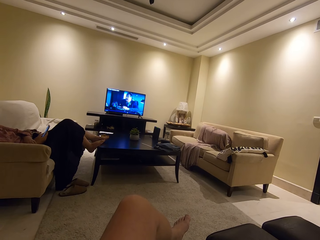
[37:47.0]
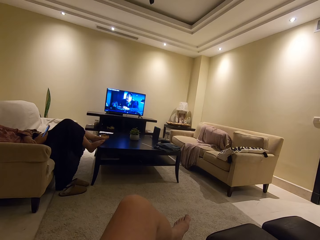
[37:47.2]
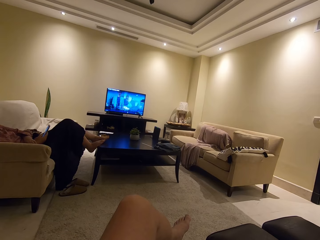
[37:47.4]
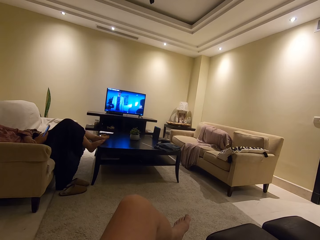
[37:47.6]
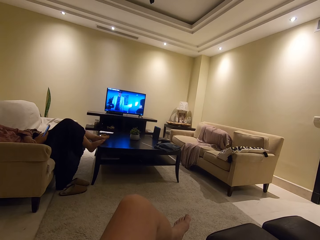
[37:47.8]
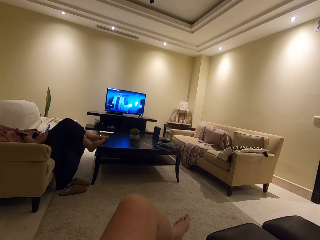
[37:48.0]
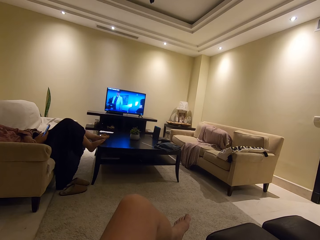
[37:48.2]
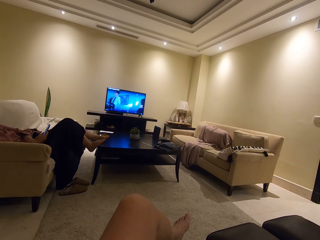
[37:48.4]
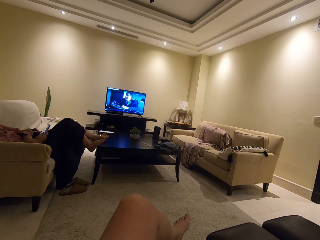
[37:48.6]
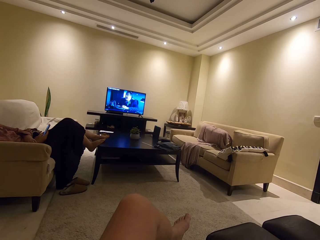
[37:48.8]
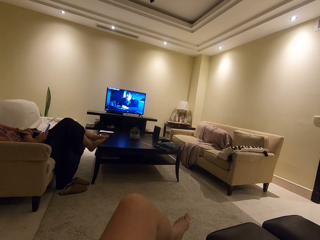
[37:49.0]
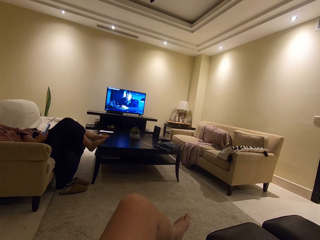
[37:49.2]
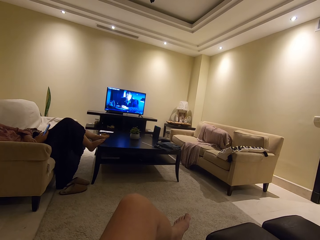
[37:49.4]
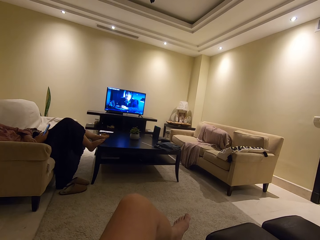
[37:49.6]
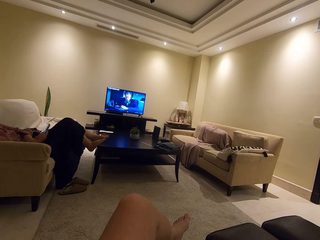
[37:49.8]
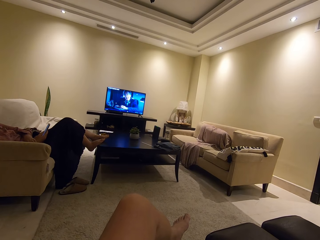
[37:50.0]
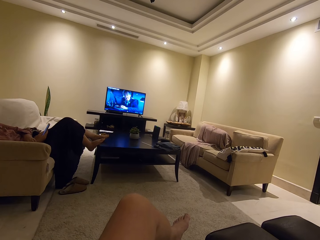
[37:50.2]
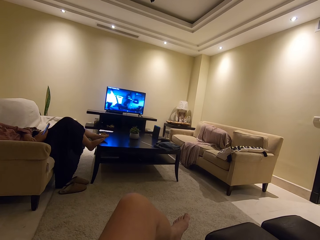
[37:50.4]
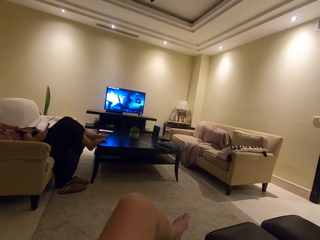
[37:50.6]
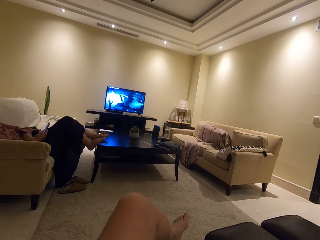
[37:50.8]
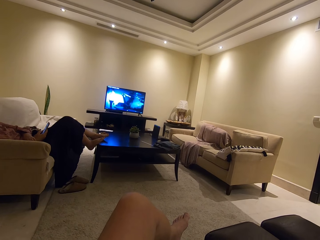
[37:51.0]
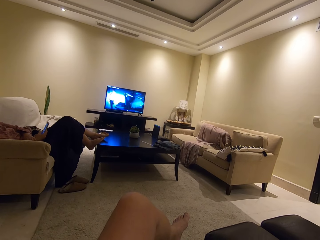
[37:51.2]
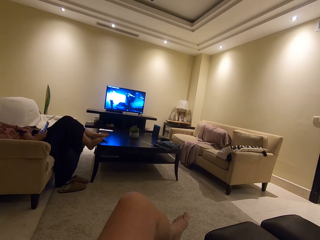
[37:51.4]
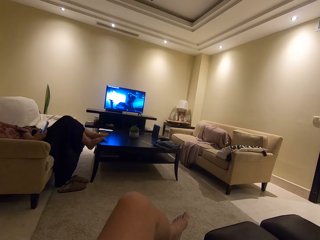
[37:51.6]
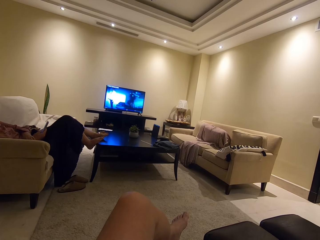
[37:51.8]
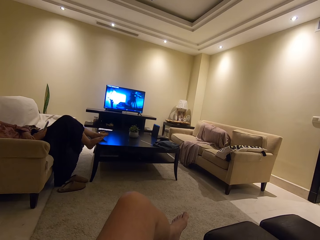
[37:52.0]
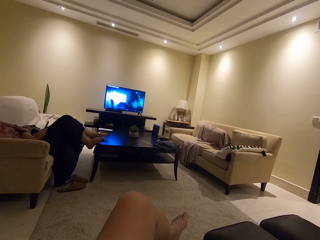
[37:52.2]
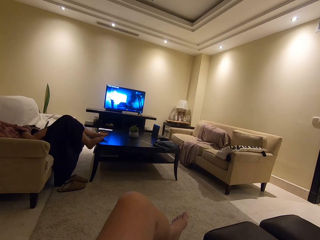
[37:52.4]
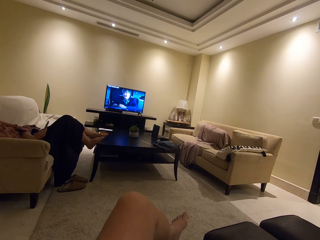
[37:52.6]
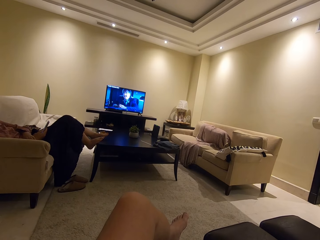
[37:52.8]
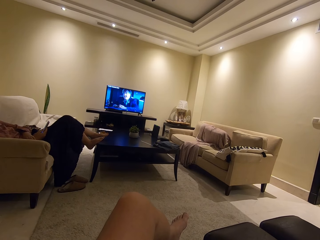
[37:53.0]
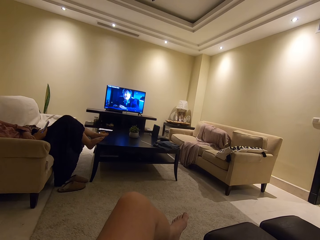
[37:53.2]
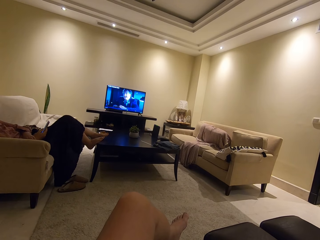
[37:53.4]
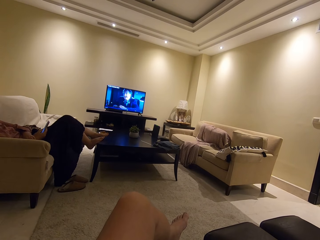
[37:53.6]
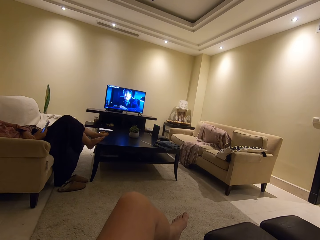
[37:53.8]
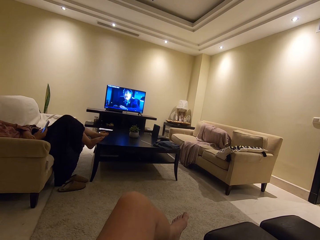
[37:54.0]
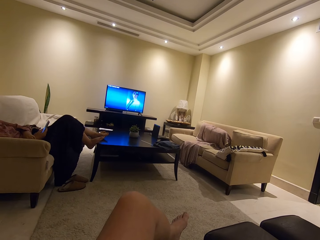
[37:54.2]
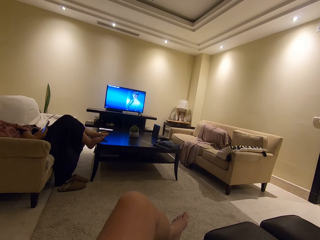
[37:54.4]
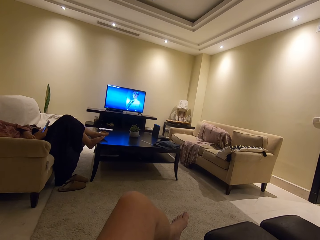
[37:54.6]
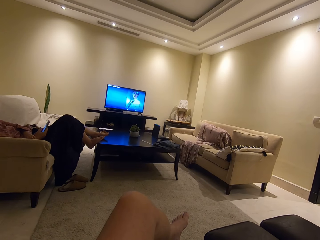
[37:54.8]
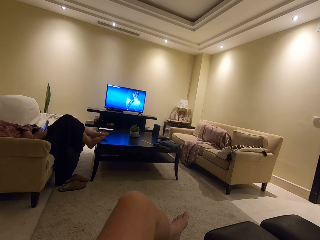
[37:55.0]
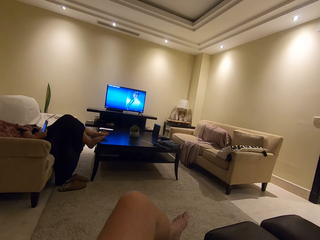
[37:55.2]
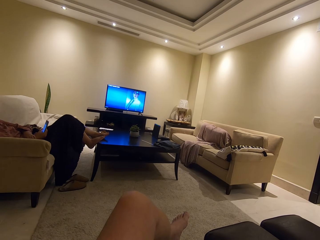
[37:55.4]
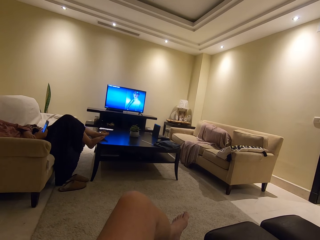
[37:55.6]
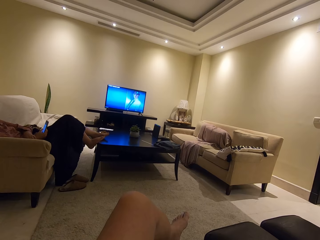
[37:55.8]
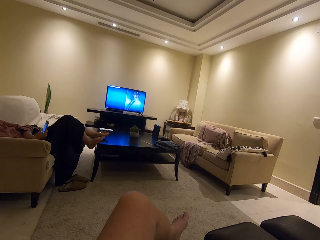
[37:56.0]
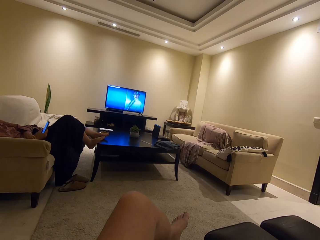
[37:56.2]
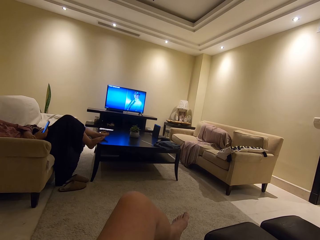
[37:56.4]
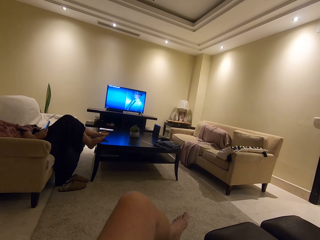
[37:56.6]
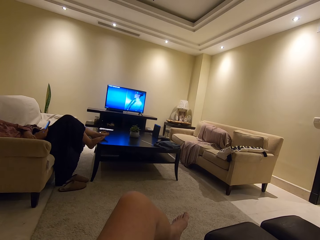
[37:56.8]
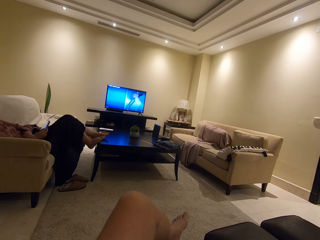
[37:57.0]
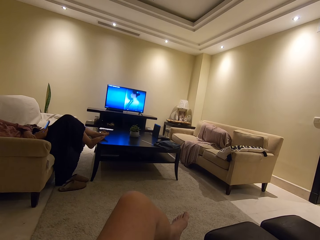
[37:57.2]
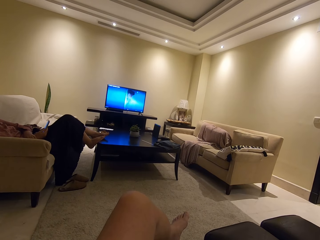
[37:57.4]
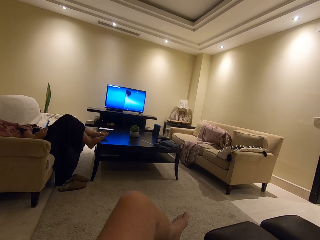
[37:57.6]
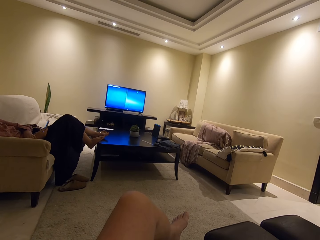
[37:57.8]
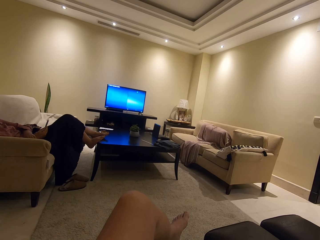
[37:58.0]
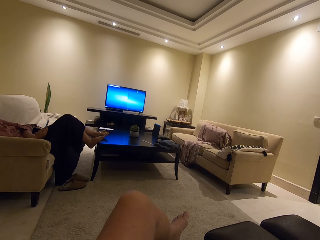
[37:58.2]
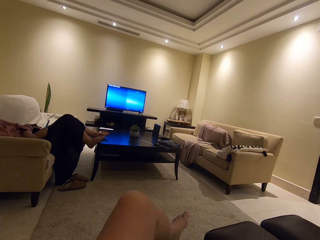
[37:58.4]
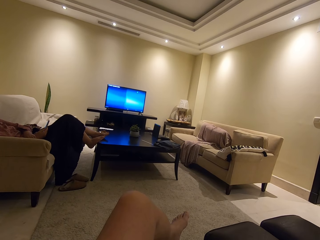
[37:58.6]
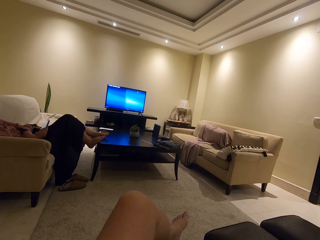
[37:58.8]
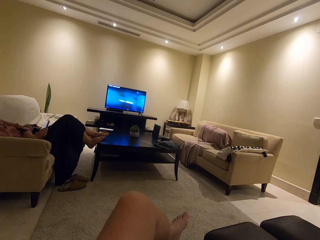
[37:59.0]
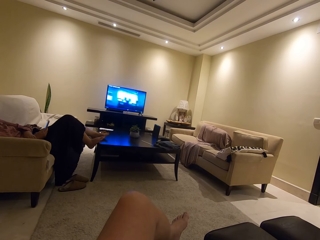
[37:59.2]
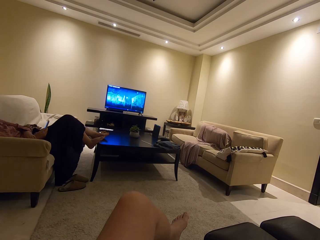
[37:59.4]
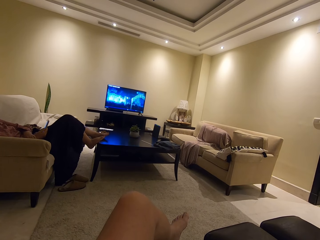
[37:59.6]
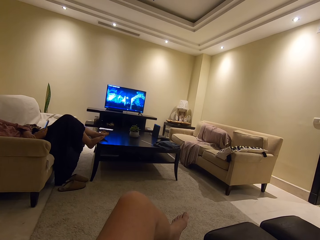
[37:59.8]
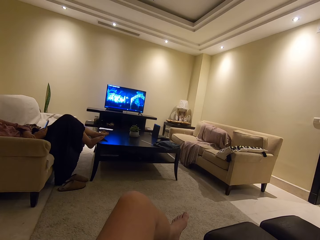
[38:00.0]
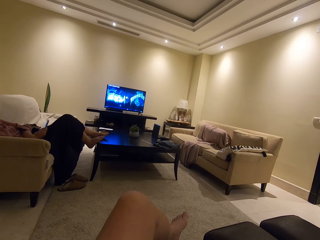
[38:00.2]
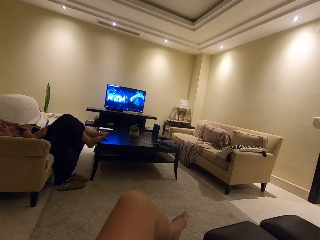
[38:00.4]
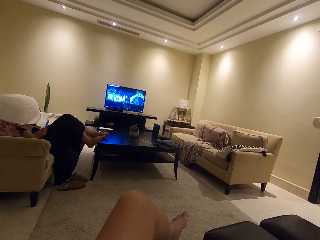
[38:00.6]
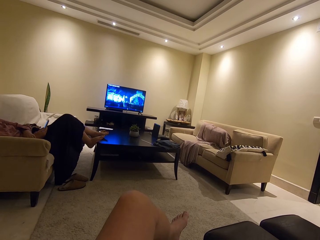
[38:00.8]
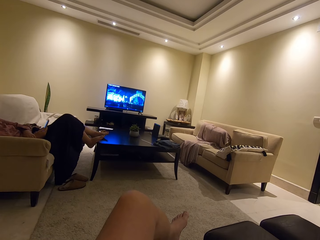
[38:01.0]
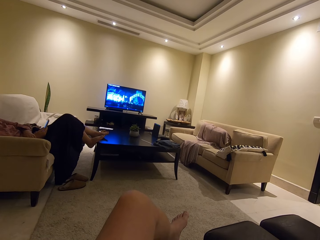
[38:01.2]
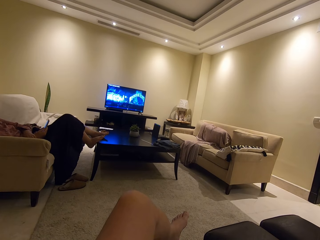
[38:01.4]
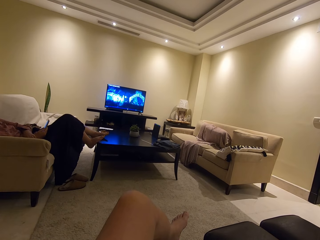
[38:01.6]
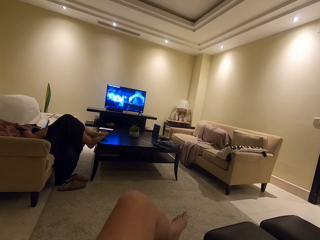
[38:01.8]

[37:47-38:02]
A woman scrolls through the phone. The camera wearer watches the television. The woman operates the phone. The camera wearer watches the television.

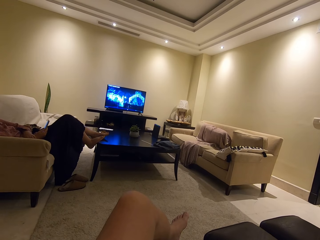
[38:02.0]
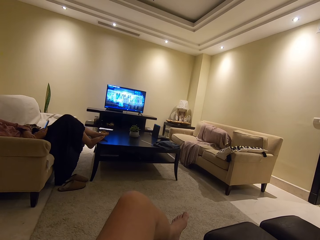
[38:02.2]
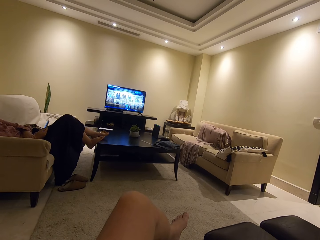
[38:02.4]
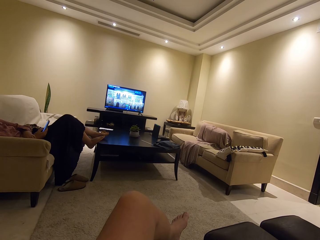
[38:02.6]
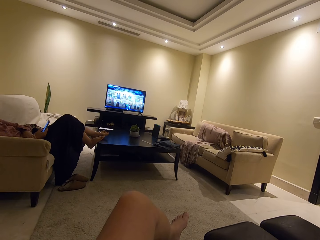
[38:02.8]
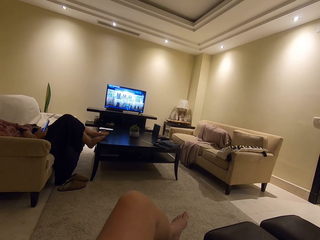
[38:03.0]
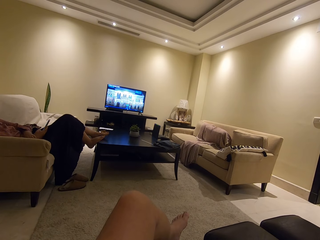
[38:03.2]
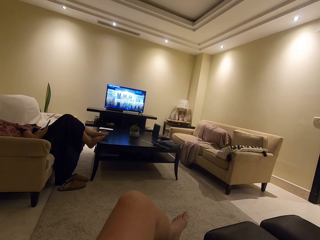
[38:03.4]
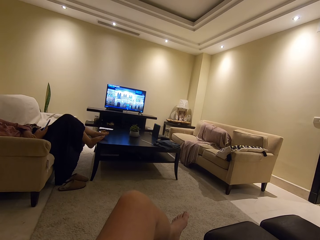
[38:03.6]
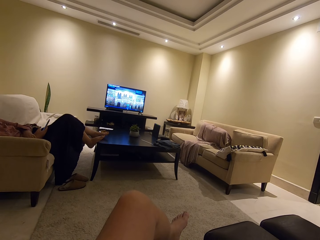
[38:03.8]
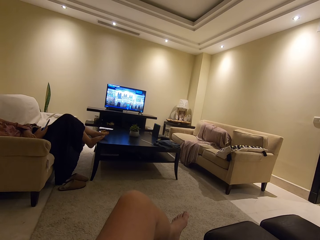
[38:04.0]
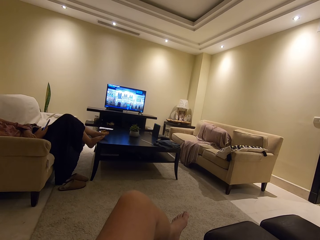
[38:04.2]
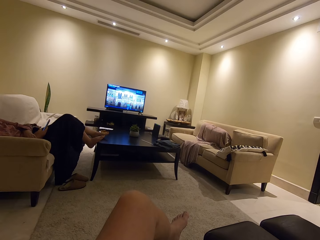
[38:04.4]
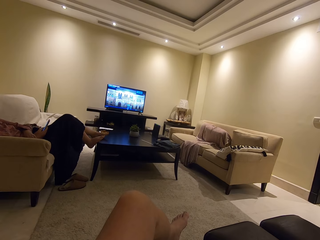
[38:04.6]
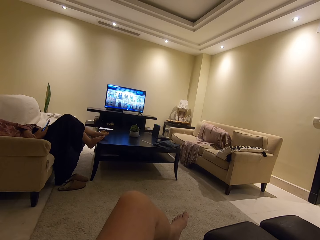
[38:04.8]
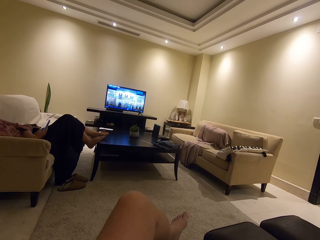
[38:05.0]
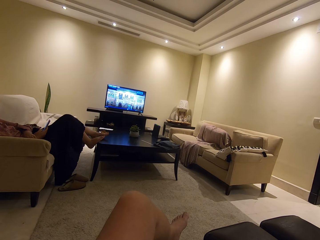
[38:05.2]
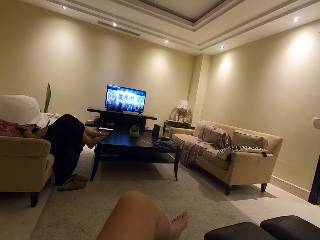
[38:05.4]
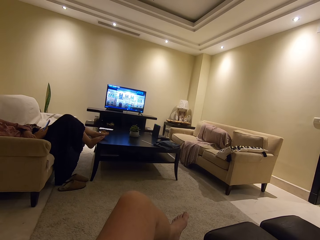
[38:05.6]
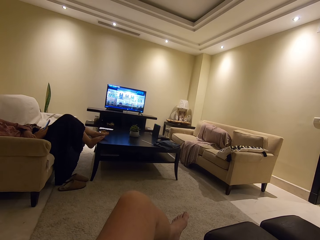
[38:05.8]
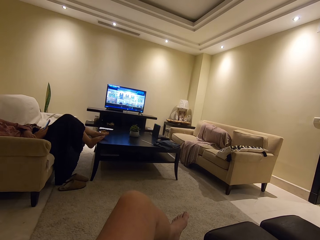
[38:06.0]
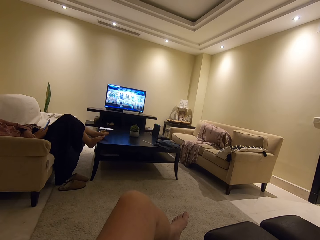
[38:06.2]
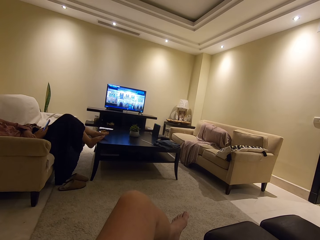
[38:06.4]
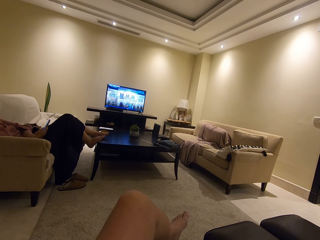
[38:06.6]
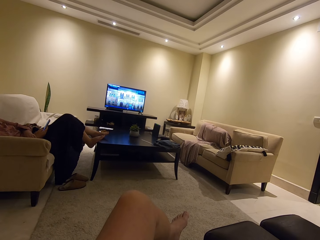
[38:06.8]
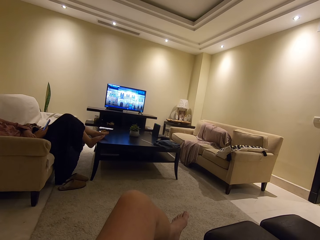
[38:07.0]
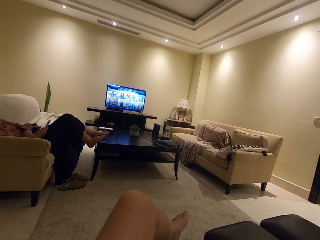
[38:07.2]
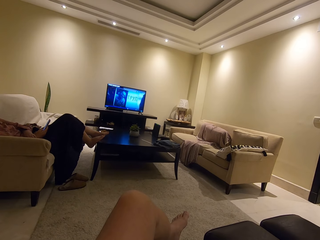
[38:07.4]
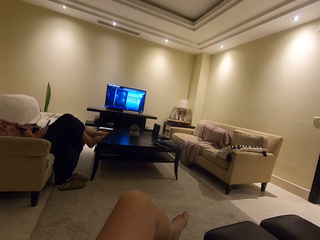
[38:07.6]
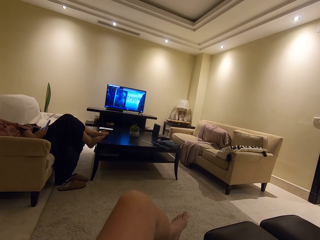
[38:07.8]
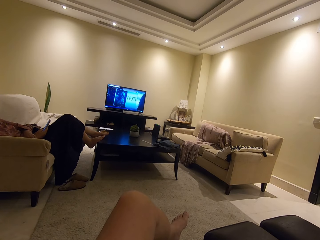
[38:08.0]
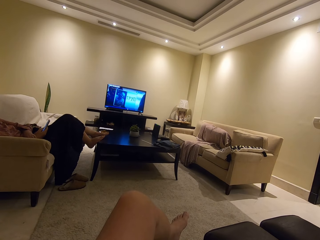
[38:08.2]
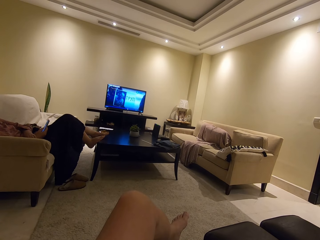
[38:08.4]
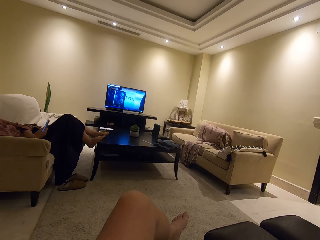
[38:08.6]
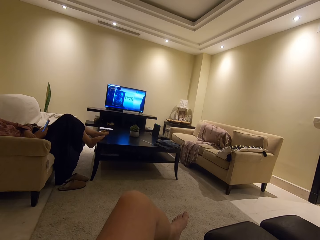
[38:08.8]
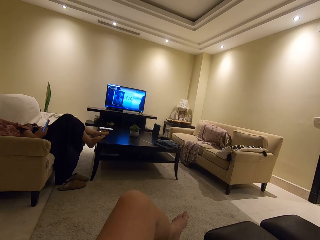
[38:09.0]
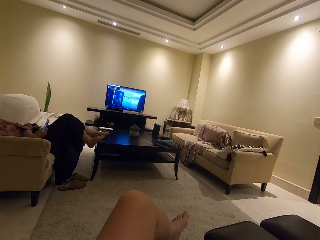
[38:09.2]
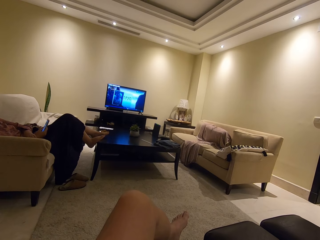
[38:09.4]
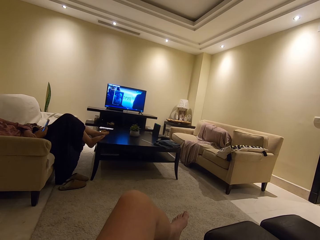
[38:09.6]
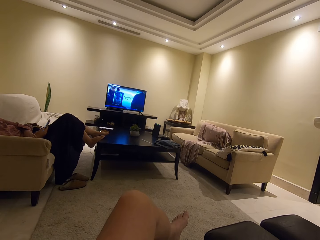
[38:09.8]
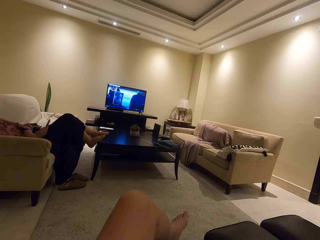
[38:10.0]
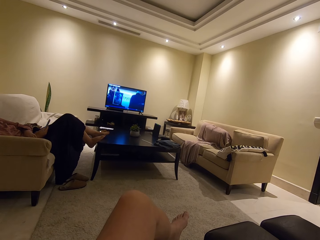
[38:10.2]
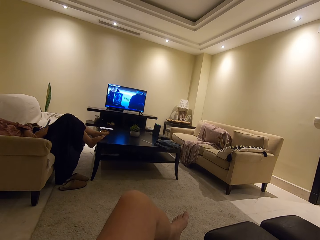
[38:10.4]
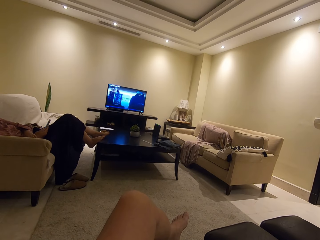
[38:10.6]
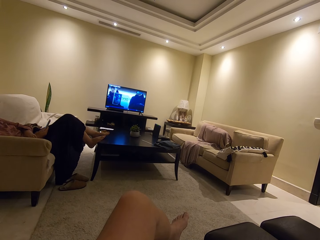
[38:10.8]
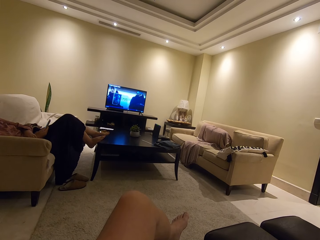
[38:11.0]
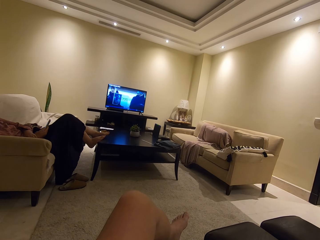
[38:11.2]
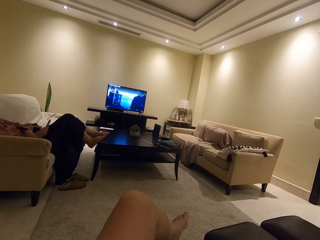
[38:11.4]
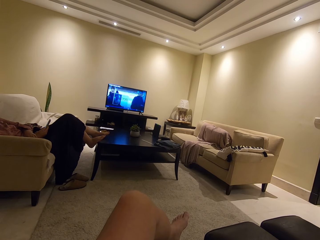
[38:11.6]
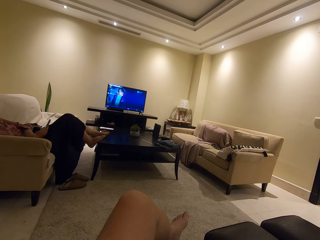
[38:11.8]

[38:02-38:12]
A woman scrolls through the phone. The camera wearer watches the television.
